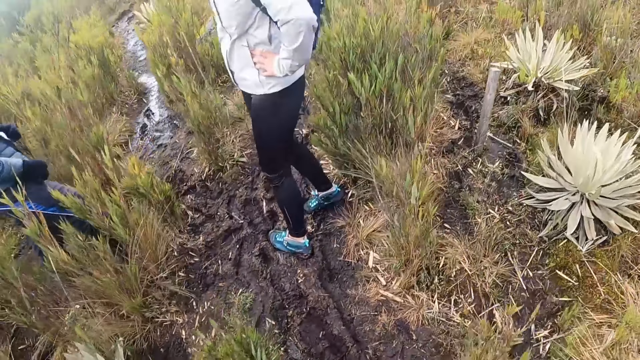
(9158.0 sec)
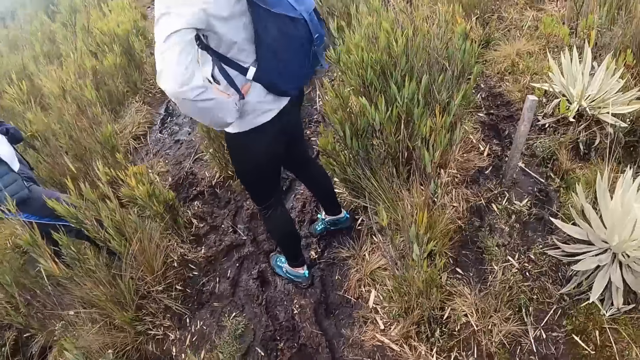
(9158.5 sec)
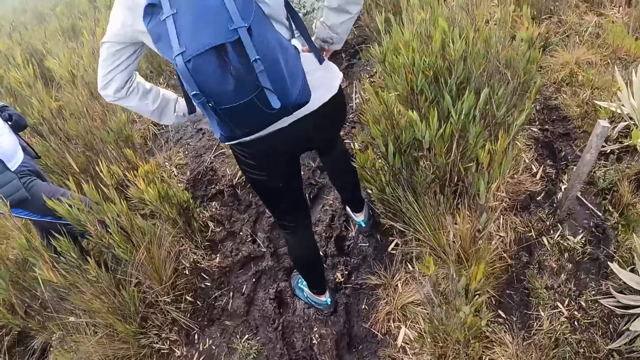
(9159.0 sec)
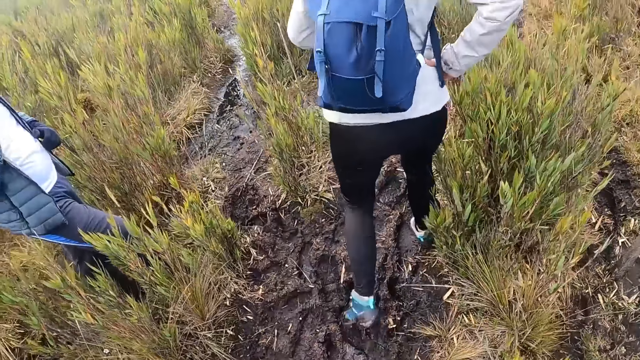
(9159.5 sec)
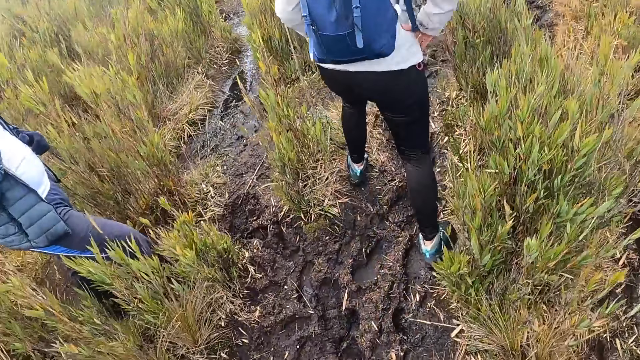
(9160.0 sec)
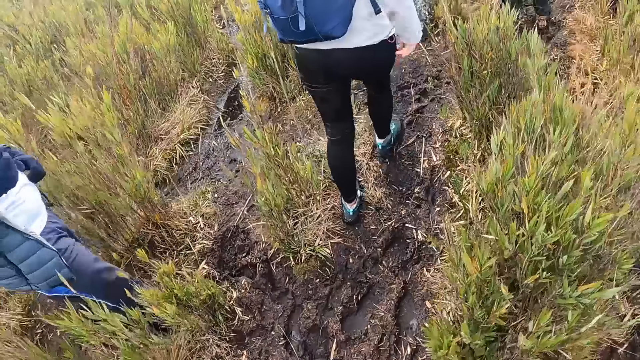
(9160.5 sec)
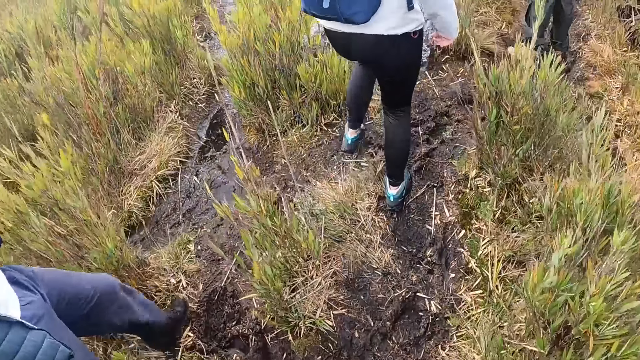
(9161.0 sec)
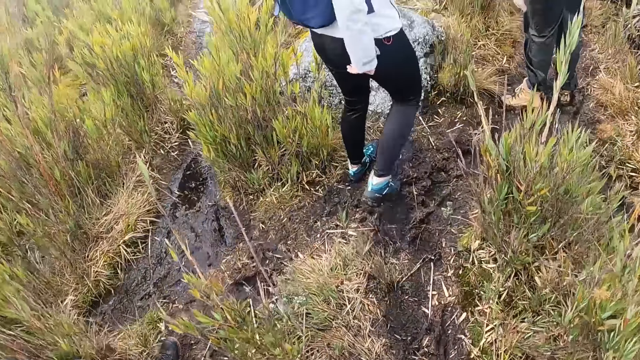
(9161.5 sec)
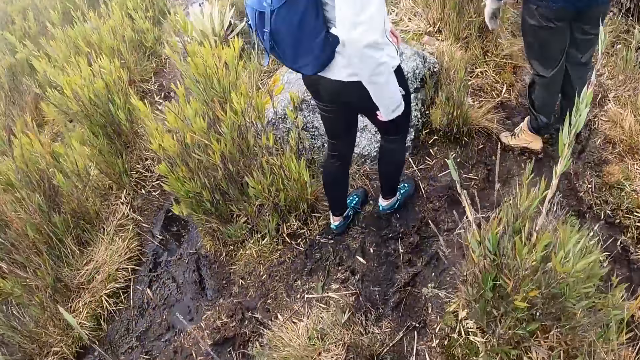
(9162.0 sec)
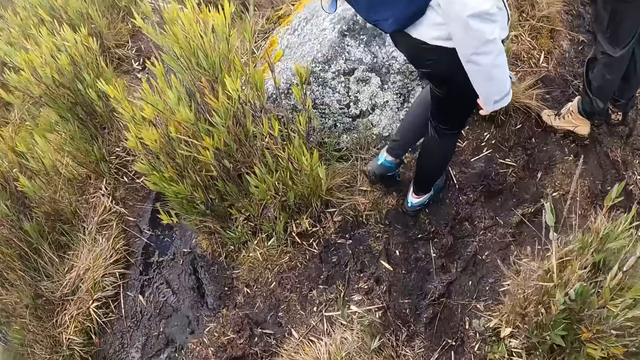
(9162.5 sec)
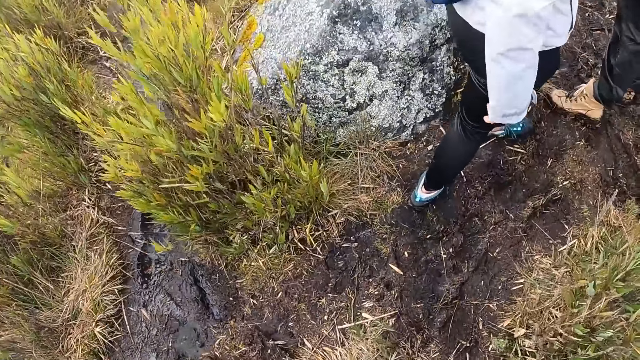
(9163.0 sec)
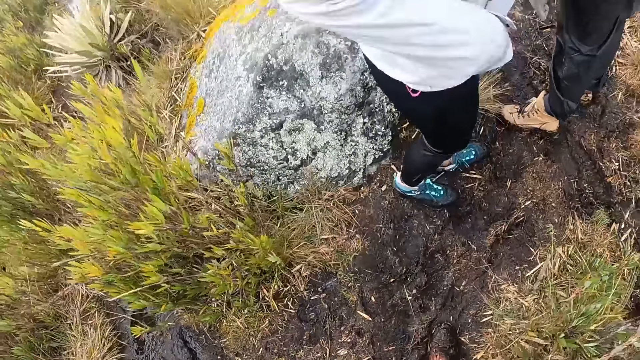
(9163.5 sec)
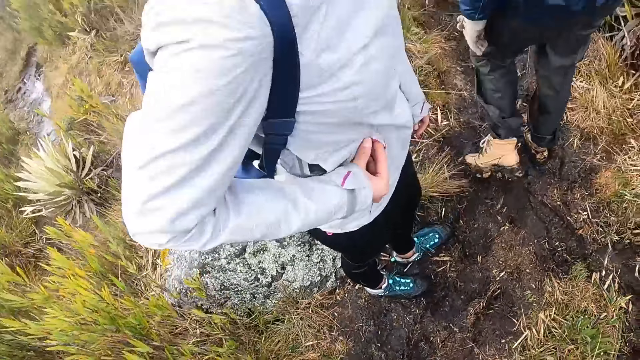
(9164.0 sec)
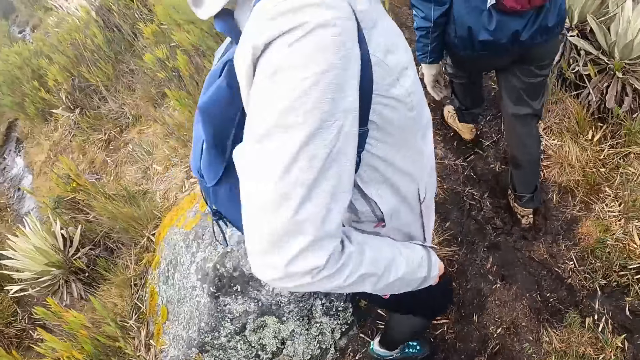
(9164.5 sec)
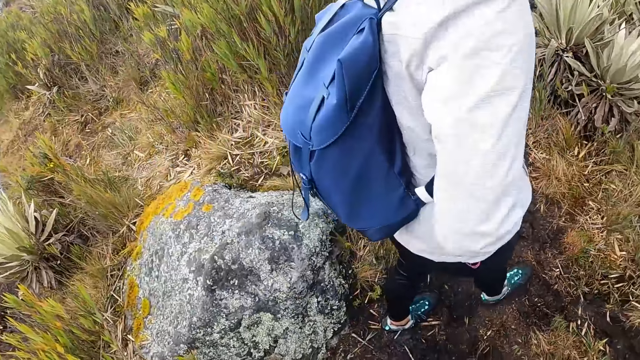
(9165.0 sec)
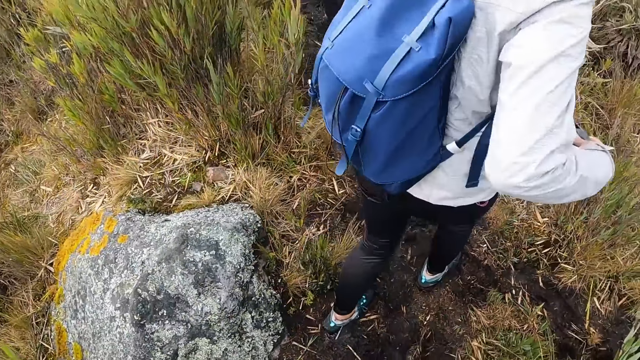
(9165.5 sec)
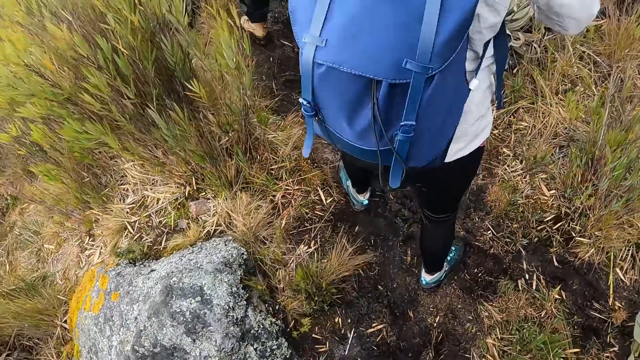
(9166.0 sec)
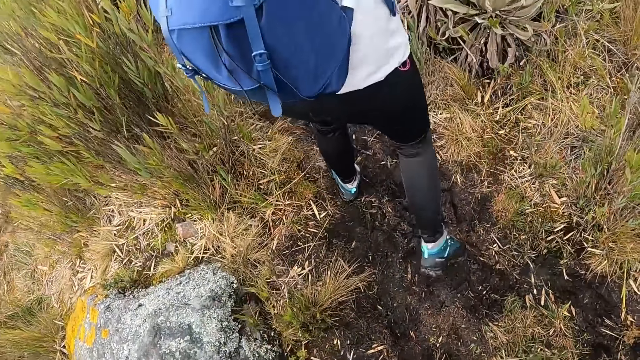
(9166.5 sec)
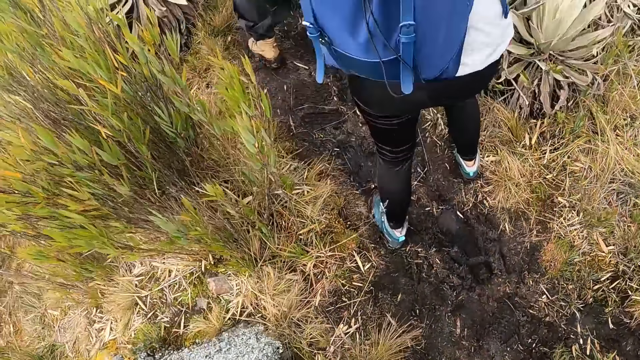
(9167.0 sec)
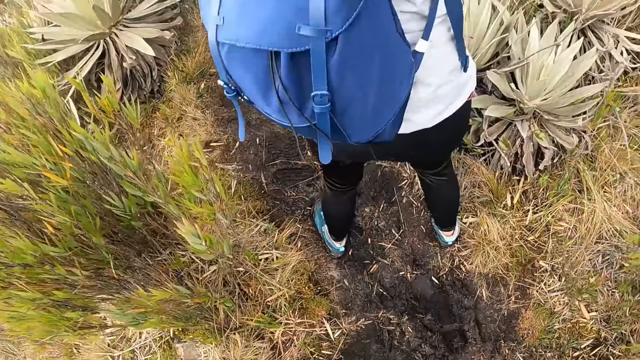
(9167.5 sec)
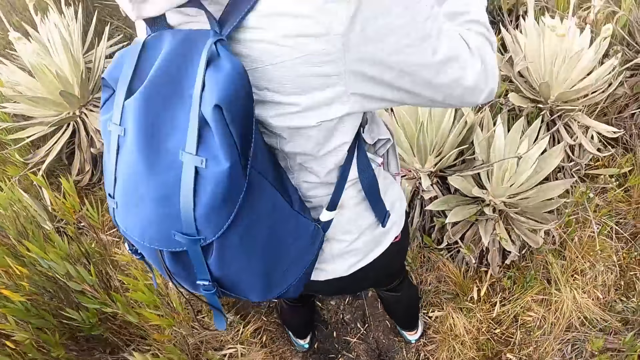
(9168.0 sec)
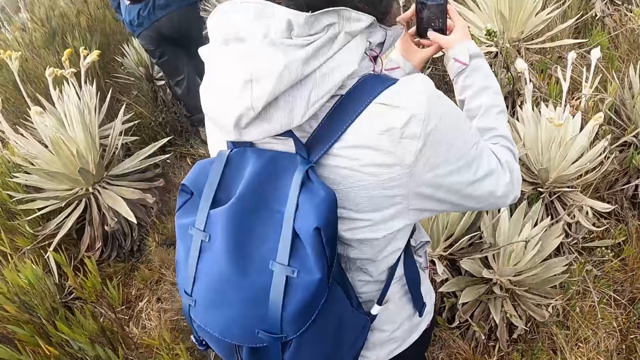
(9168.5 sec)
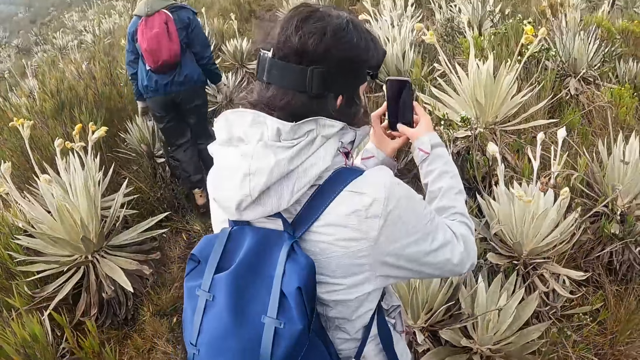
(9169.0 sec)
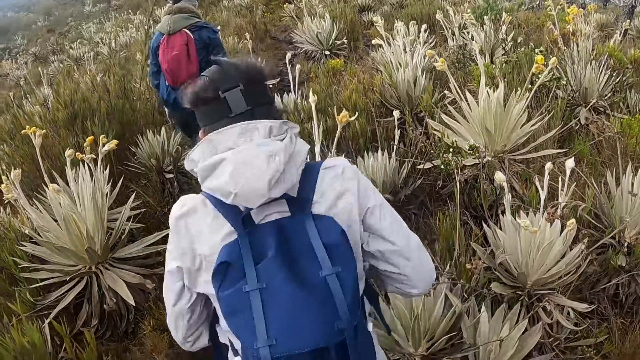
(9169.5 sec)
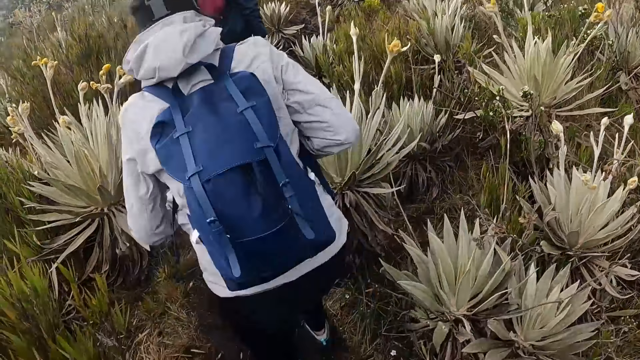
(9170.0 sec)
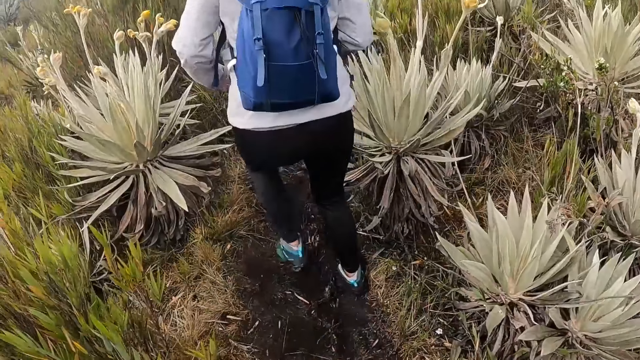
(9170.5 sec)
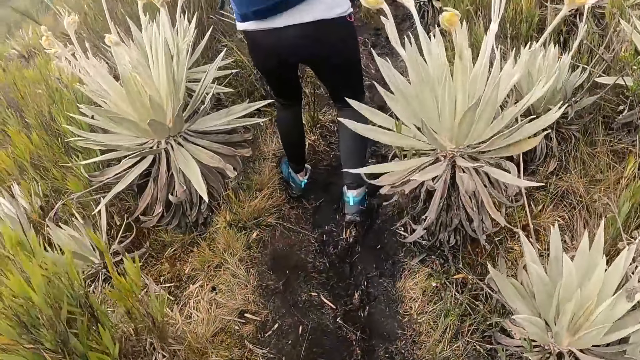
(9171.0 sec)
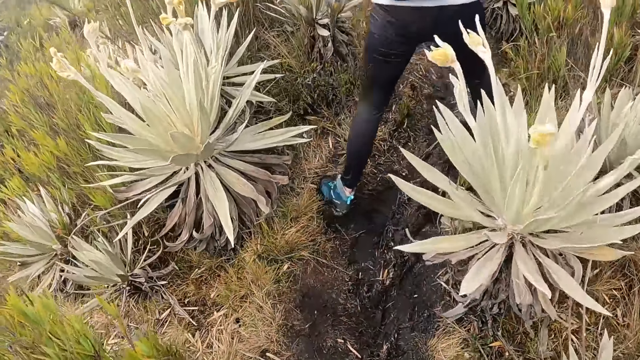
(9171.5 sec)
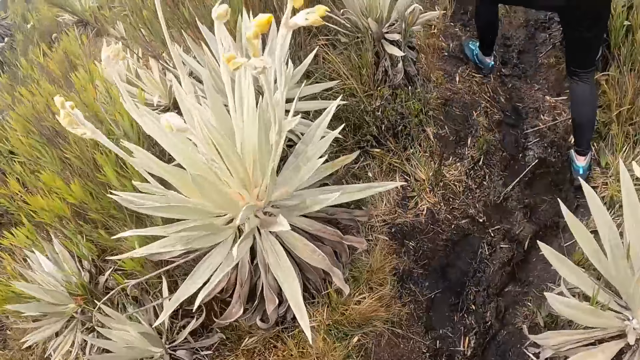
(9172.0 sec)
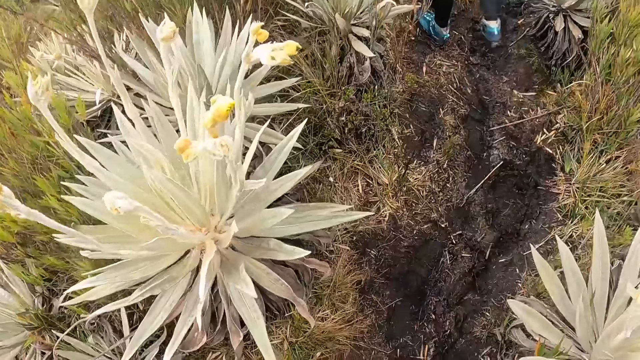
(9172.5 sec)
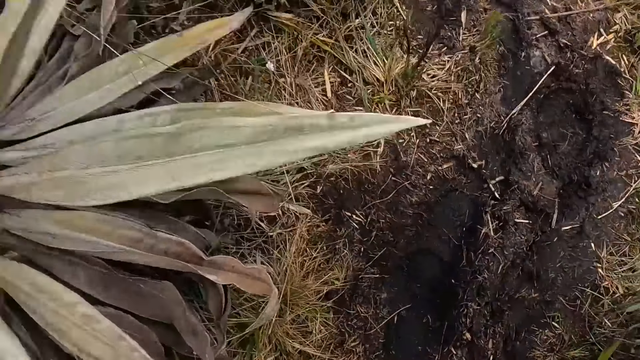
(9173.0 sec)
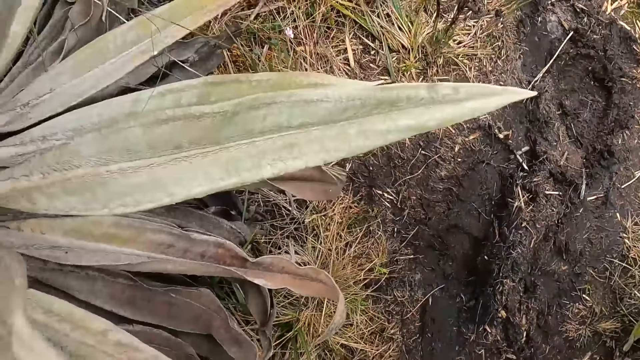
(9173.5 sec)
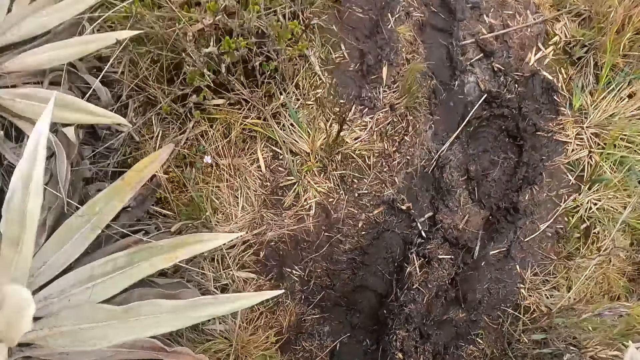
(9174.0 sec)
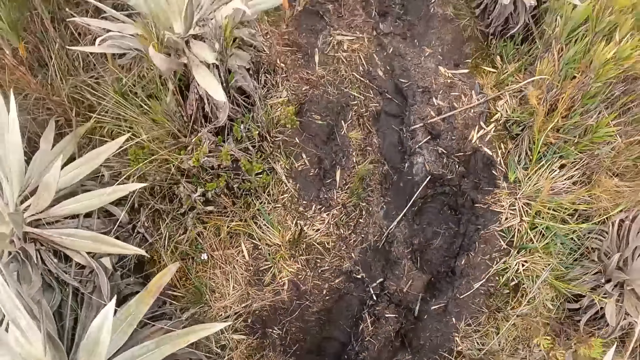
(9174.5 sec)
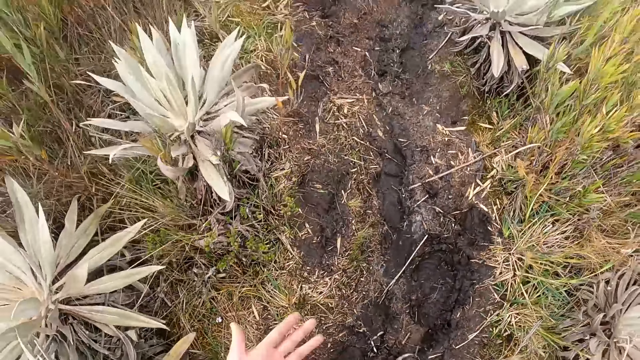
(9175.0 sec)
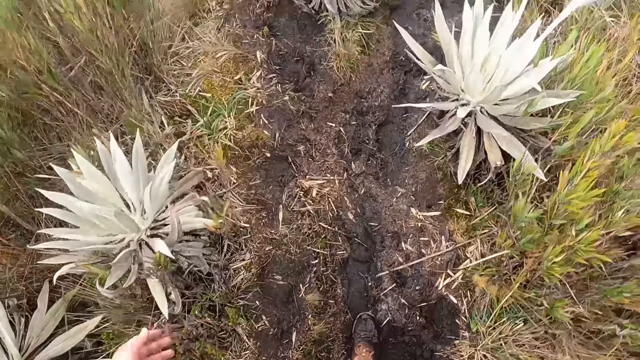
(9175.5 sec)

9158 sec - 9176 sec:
The camera wearer walks behind a lady. The lady zips open a jacket on her body with her right hand. The camera wearer interacts with the lady. The lady puts her right hand inside the jacket on her body and brings out a phone from the jacket on her body with her right hand. The lady holds the phone with both hands and operates the phone with both hands. The lady walks ahead.

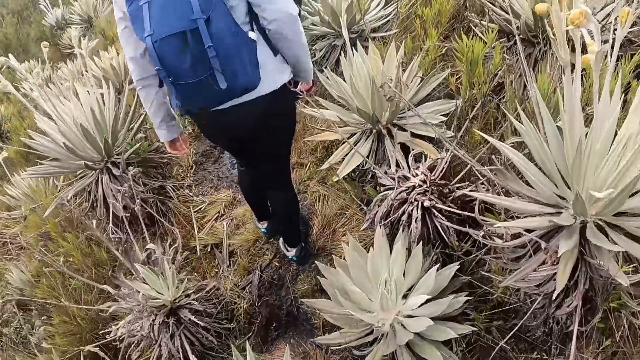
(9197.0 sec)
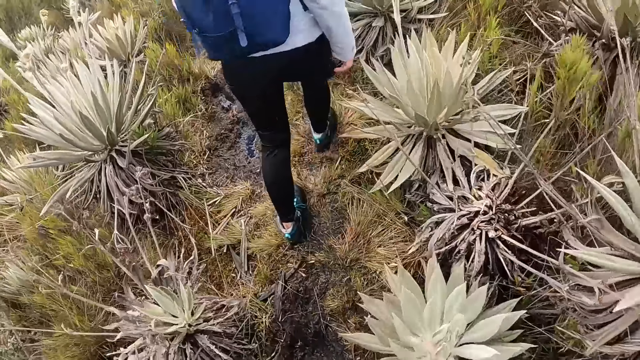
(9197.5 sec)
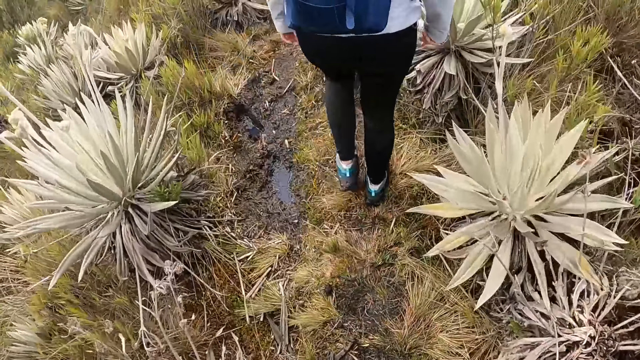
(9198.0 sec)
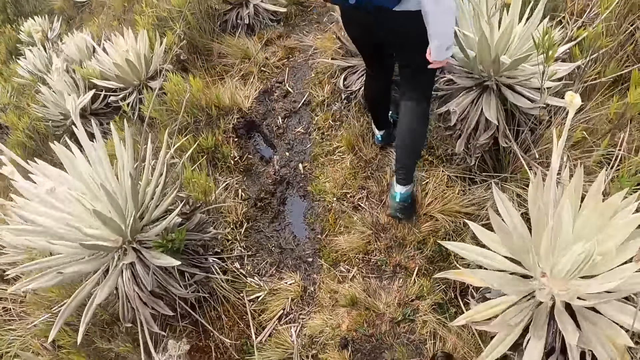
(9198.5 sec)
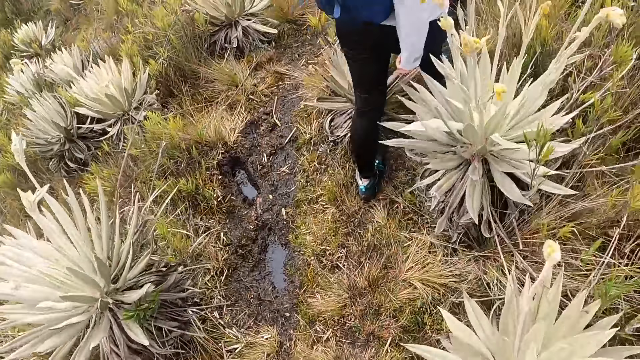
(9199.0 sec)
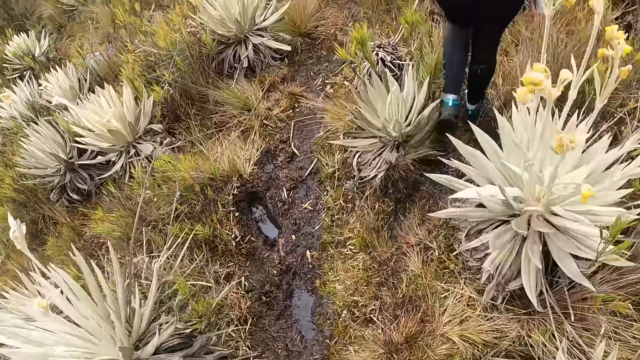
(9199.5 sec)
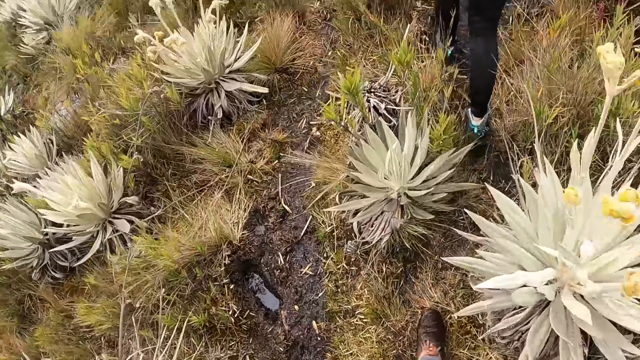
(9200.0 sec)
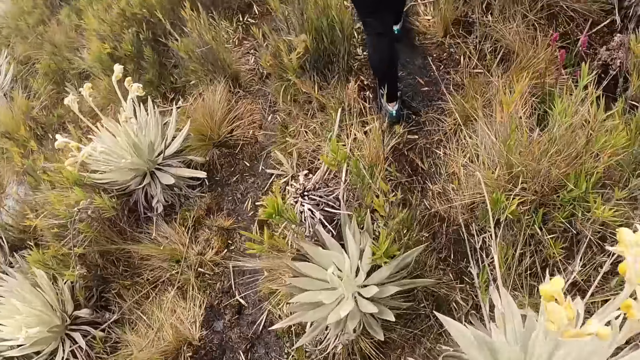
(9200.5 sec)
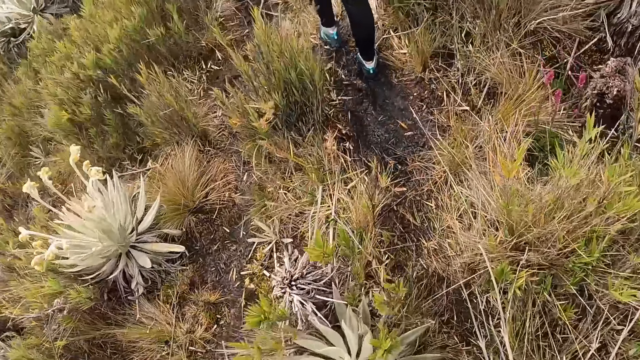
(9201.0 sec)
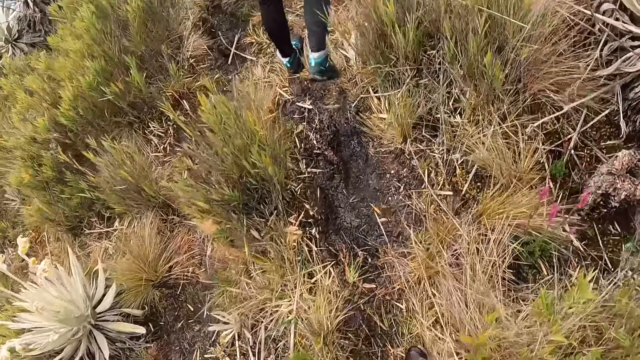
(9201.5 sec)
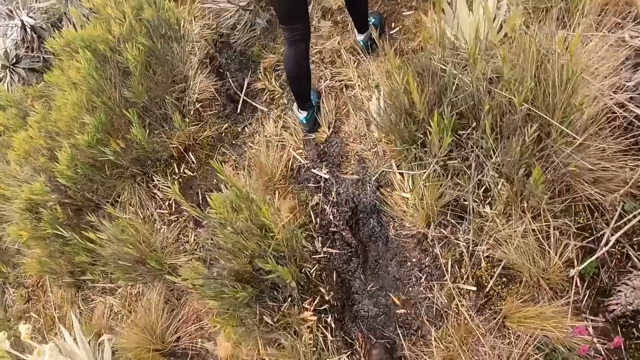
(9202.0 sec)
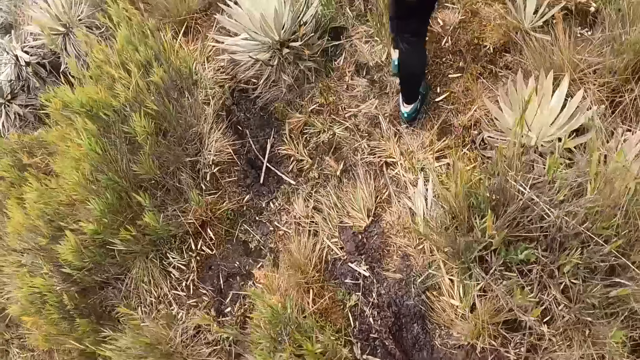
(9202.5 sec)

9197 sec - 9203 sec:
The camera wearer looks on the water.
